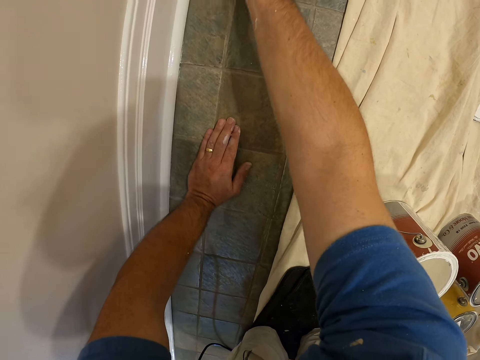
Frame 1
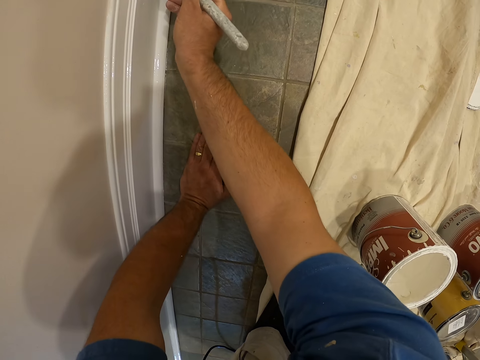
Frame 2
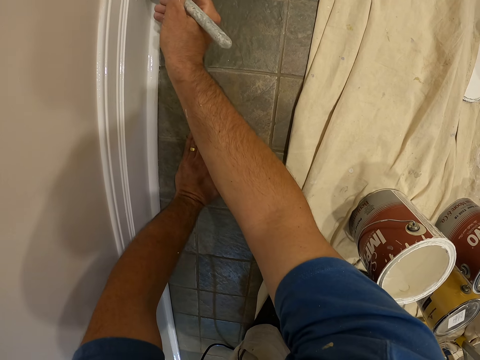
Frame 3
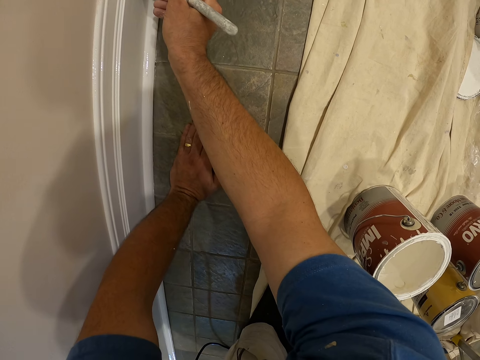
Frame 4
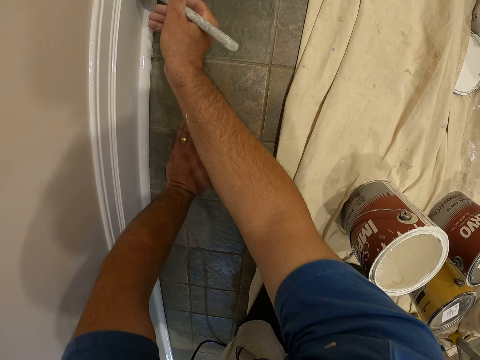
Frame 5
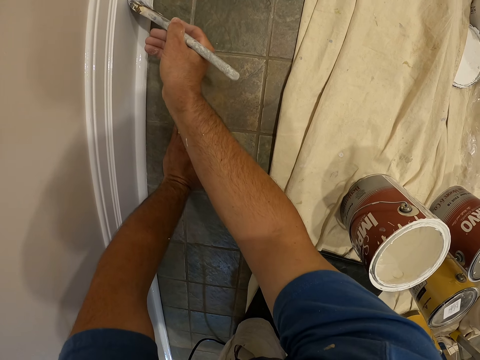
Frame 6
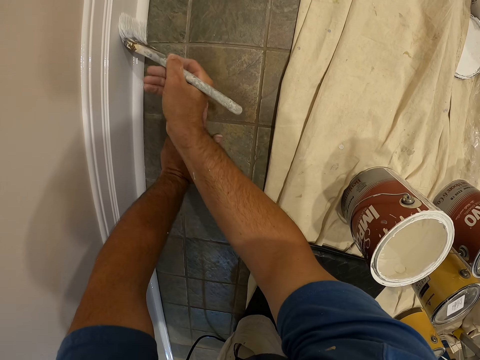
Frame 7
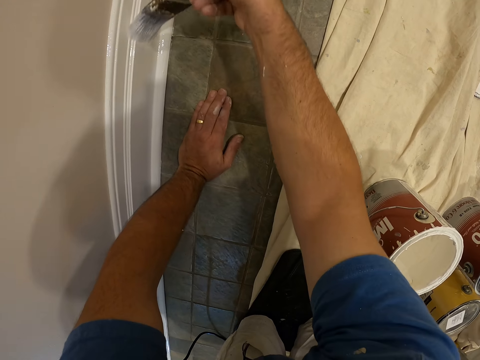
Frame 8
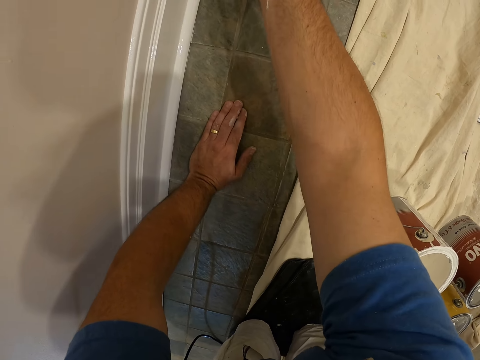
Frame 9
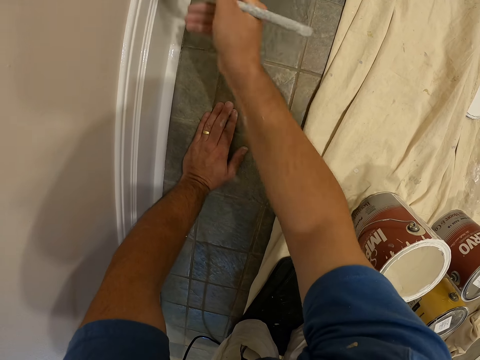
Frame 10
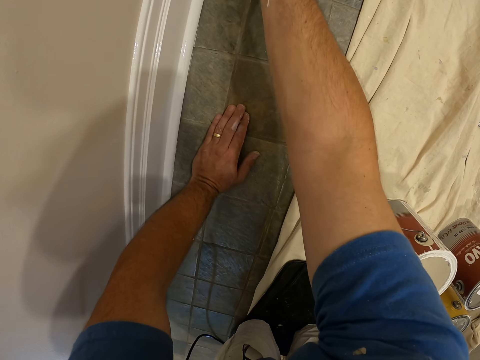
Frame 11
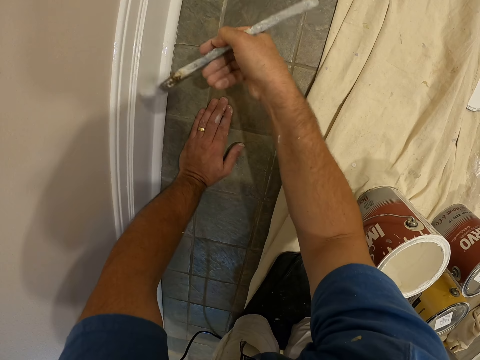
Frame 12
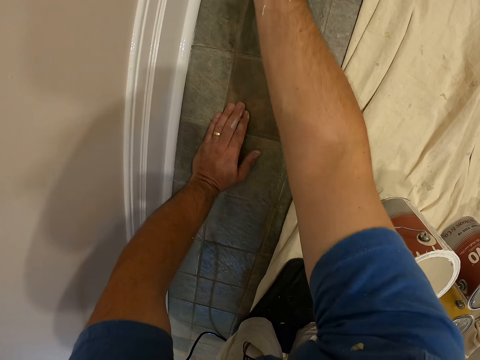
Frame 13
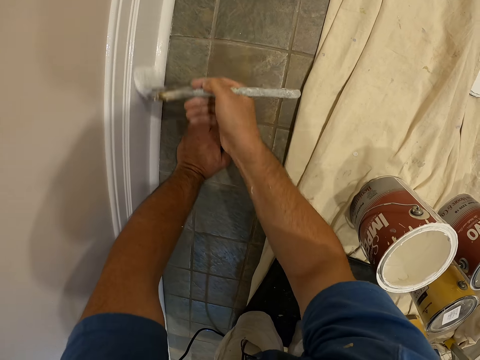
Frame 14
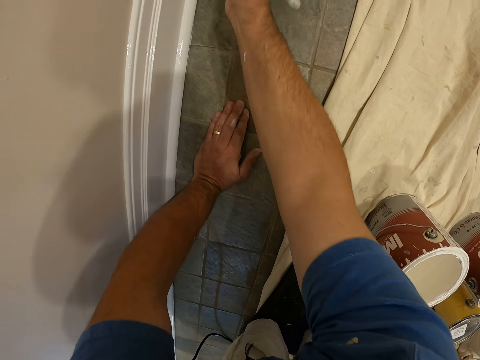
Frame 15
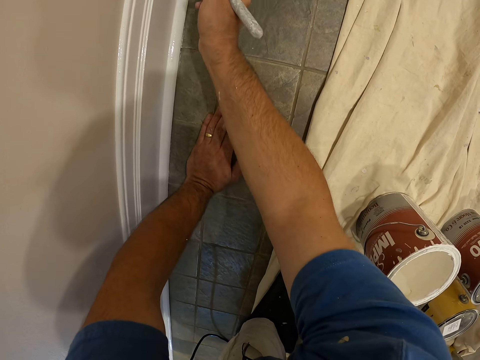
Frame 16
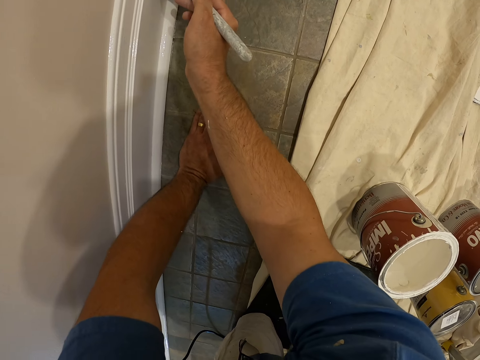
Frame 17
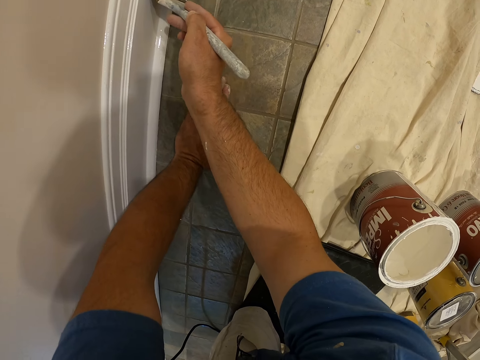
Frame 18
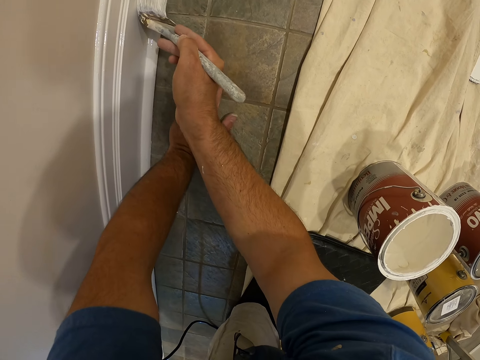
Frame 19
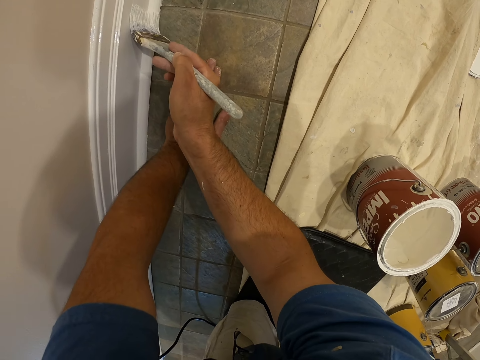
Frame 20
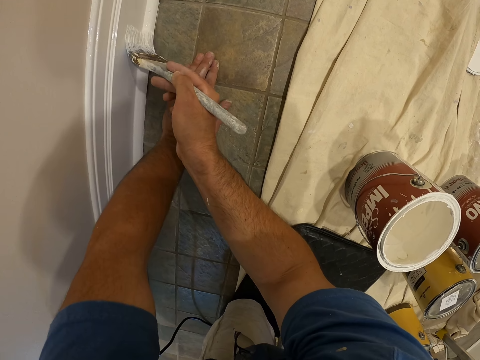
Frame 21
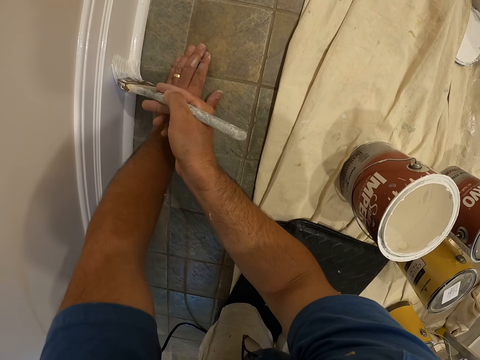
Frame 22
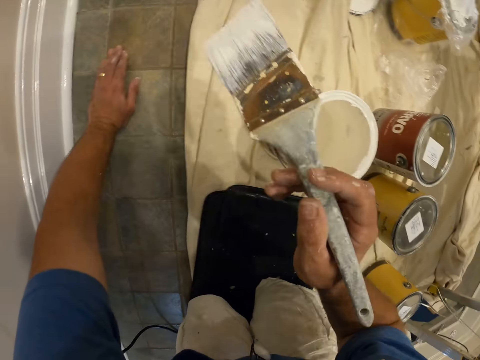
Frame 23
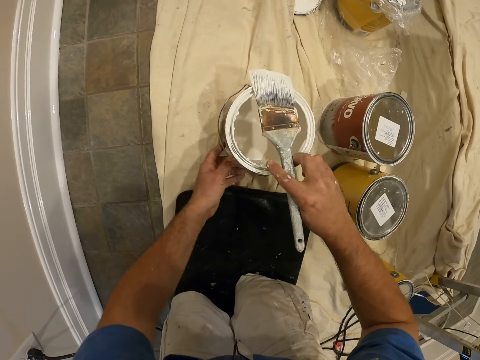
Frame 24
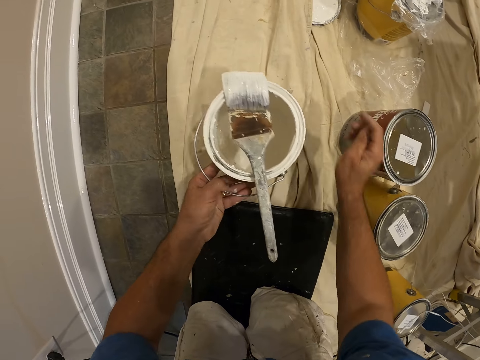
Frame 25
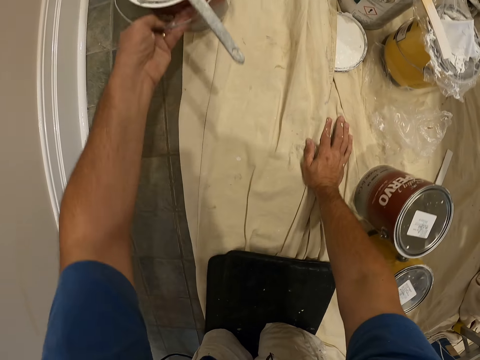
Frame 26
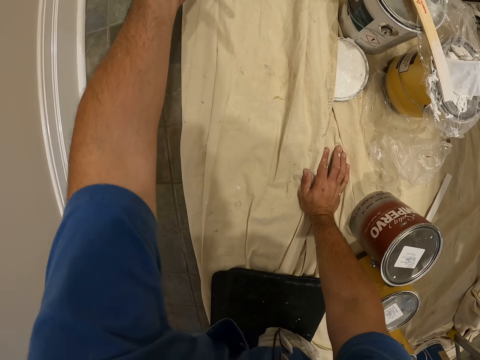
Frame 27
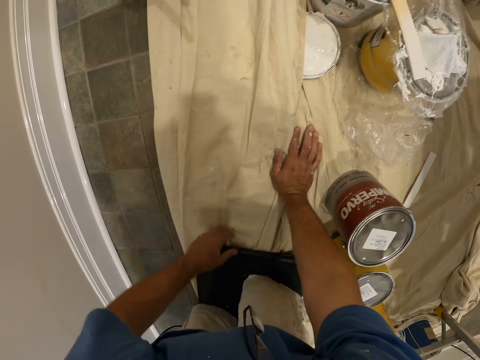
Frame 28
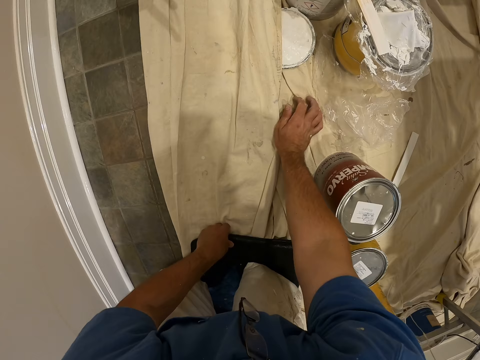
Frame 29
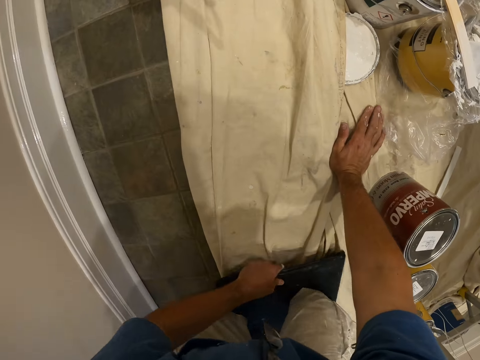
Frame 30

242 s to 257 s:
The camera wearer touches the paint container or paint can with his left hand. He puts the paintbrush on top of the paint can. He moves the paint can to another point of the room with his left hand.

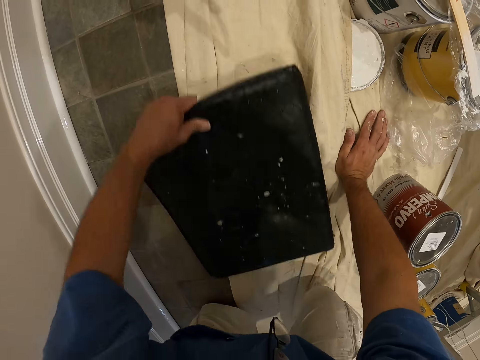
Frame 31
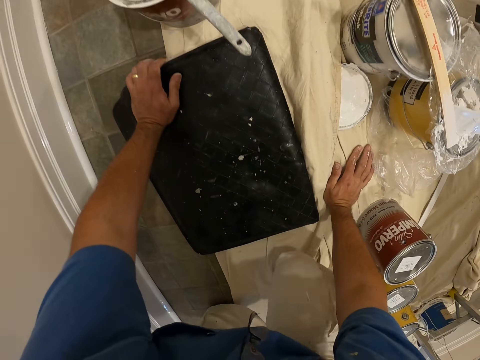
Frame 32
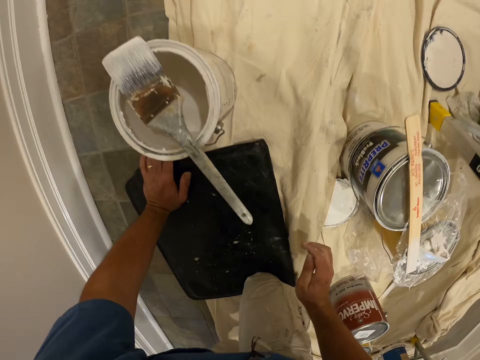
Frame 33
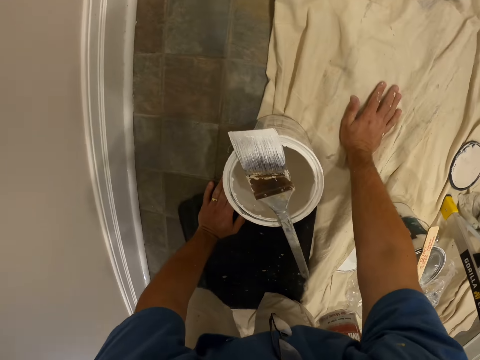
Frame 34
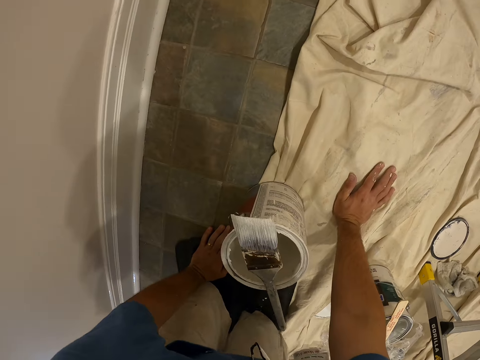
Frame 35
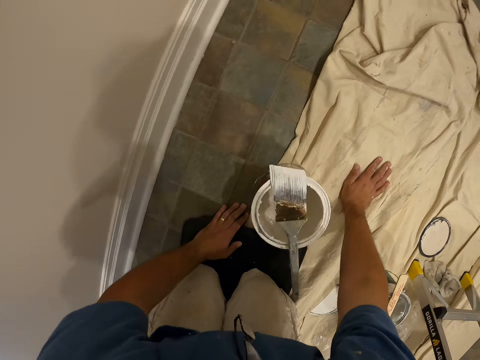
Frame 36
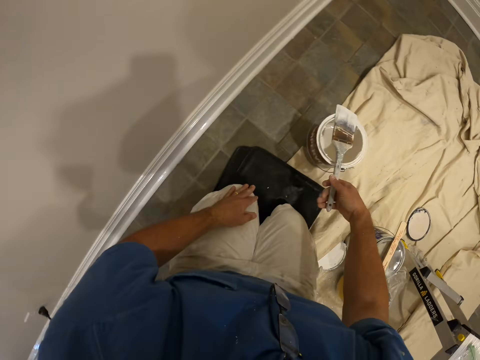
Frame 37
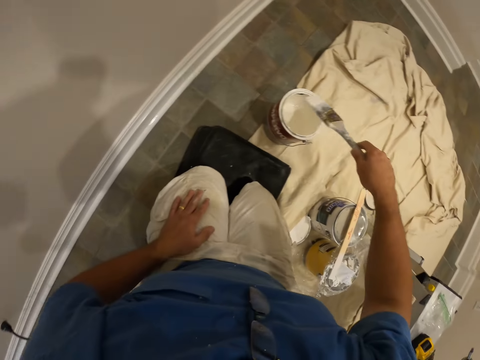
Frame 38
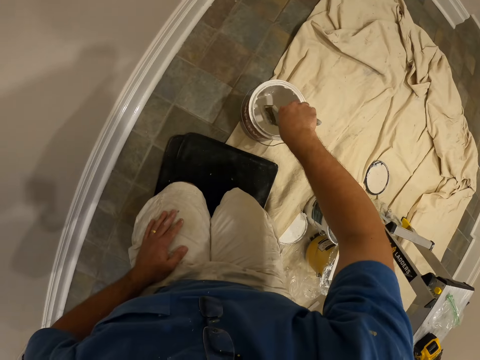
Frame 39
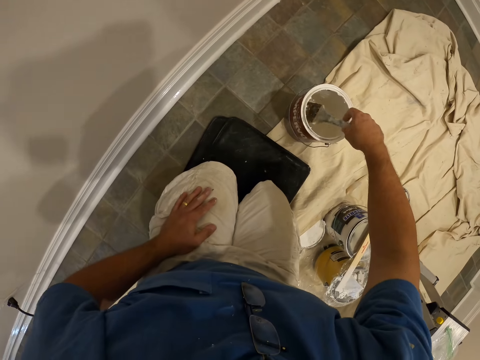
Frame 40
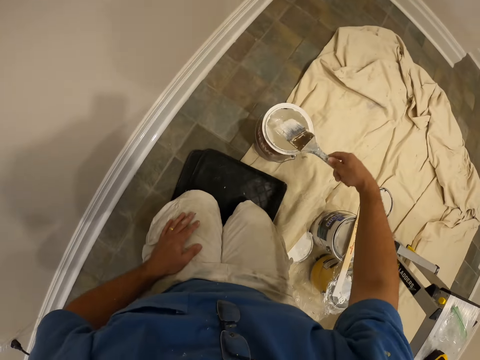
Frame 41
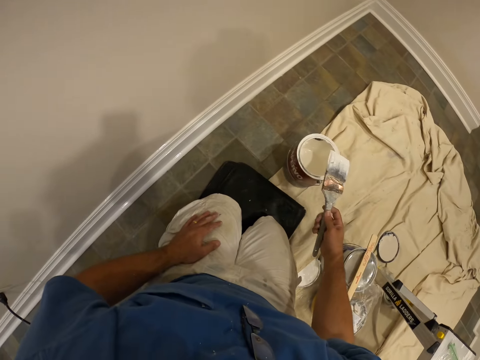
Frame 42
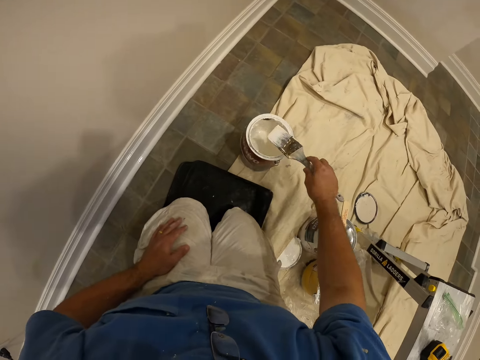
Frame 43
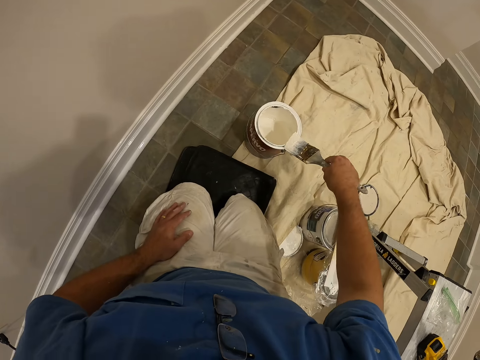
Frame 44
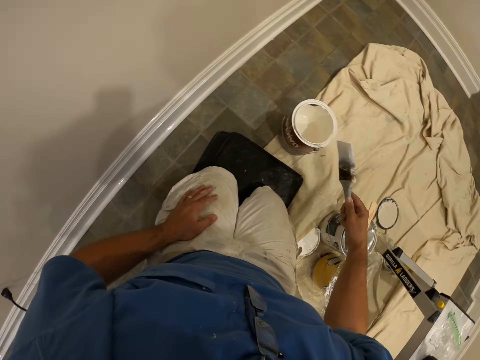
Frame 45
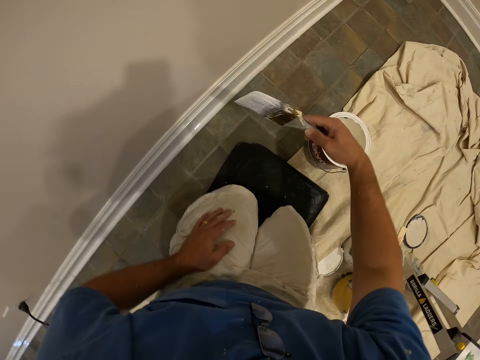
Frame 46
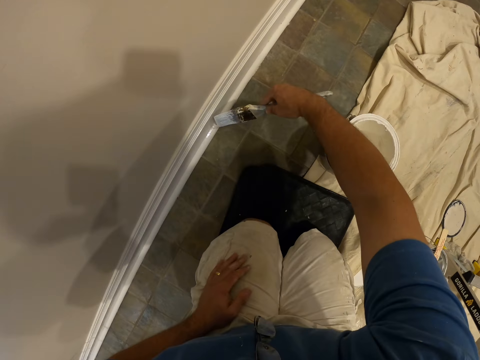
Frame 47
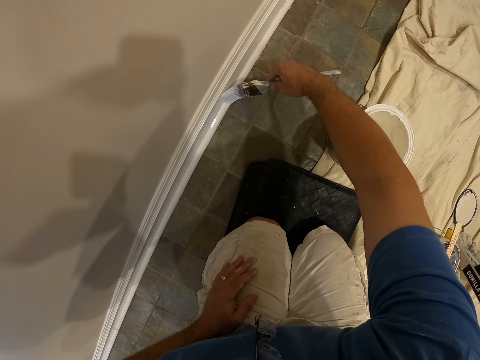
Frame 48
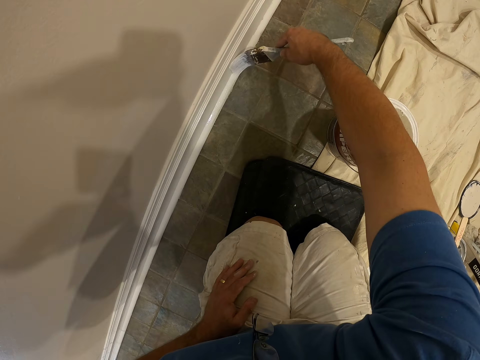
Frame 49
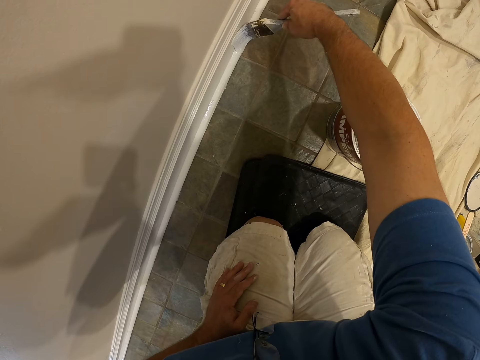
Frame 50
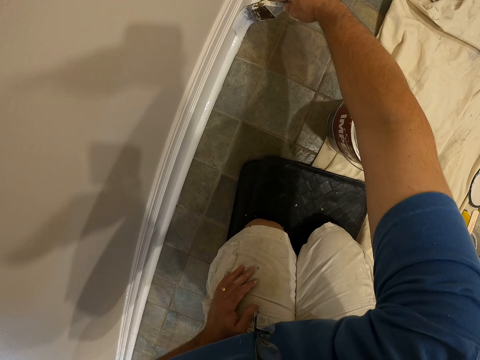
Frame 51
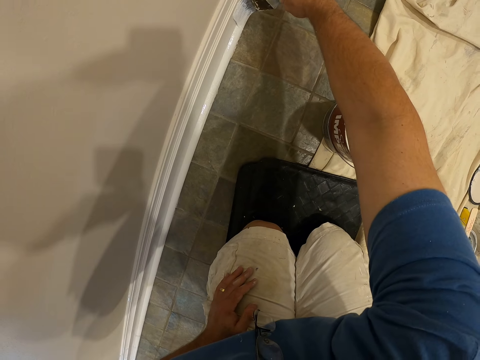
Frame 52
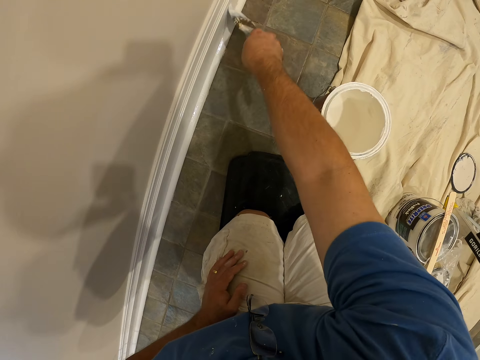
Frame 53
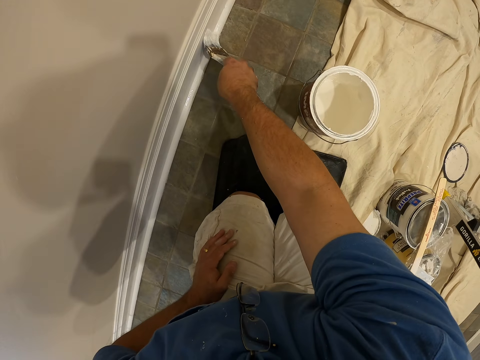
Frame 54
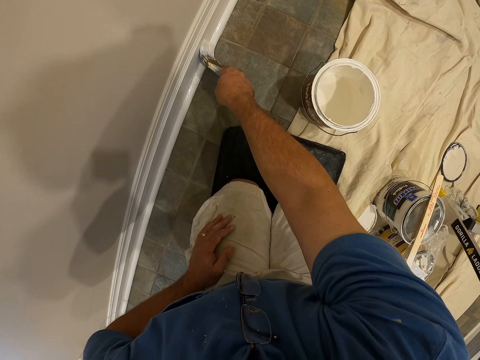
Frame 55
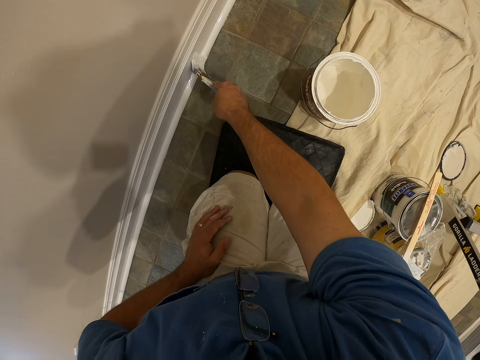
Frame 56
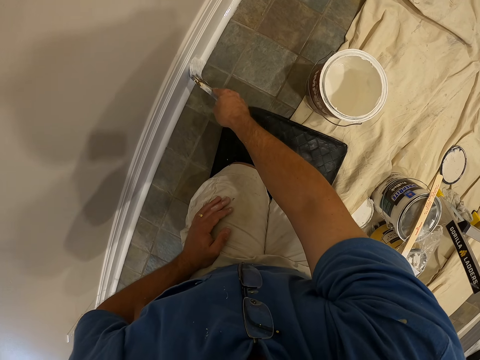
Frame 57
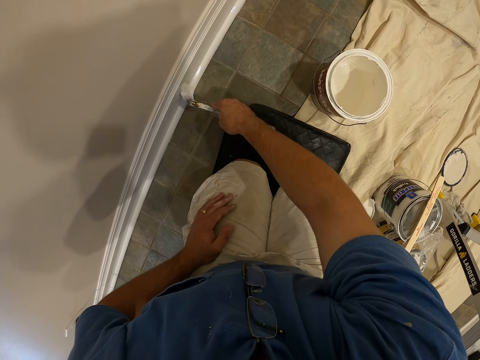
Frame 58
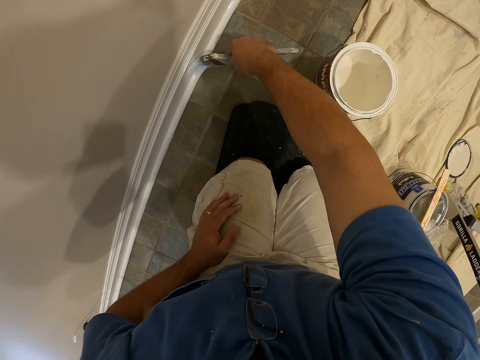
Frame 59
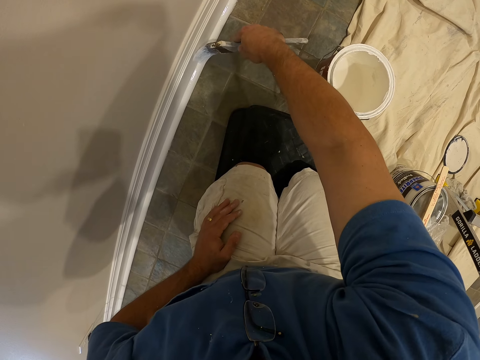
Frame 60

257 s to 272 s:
The camera wearer moves the black bag or knee pad towards the paint container. He crawls on the floor towards the paint container and the black bag. He picks up the paint brush with his right hand. He dips the paint brush into the paint container with his right hand. He removes the paint brush from the paint container with his right hand. He paints the wall of the room or the baseboard.
